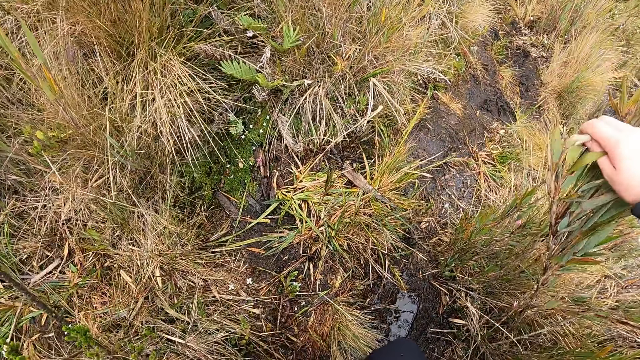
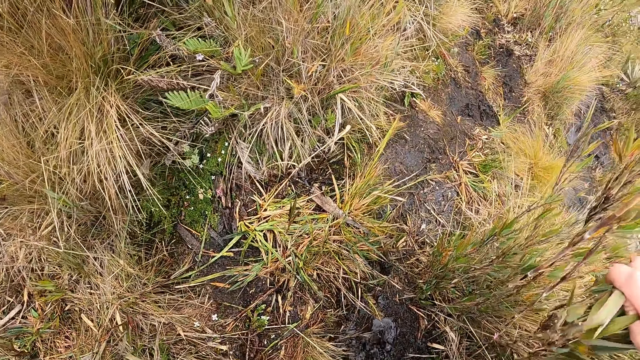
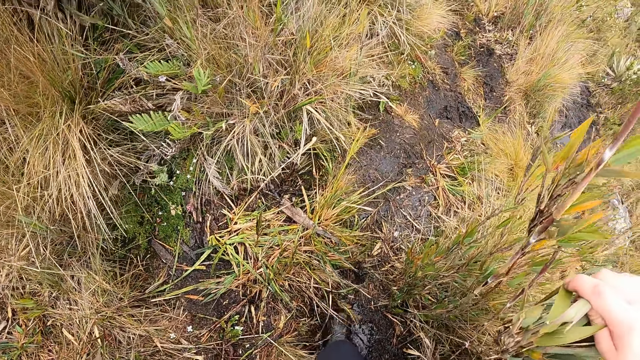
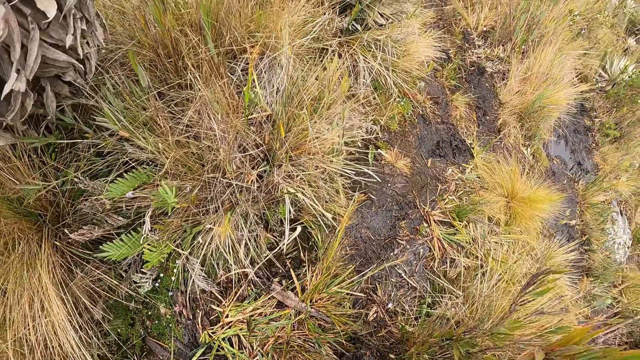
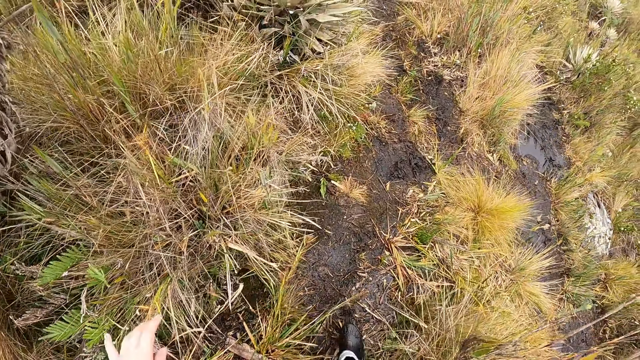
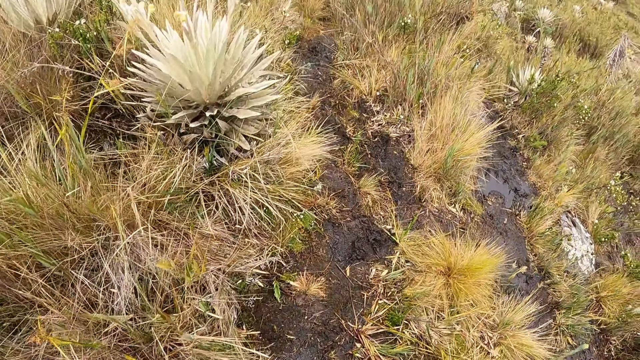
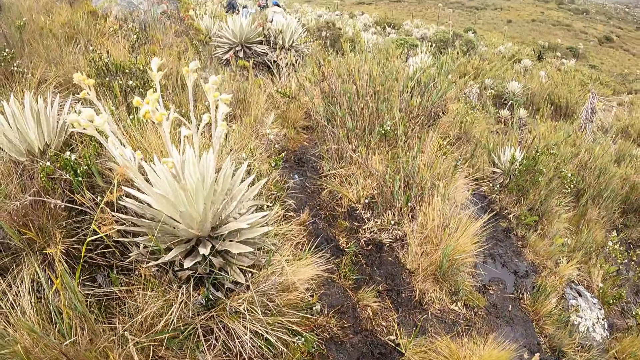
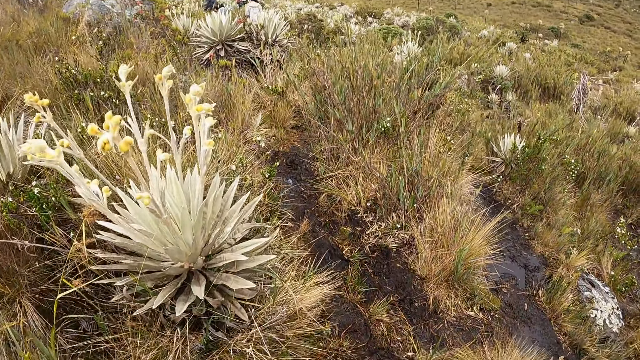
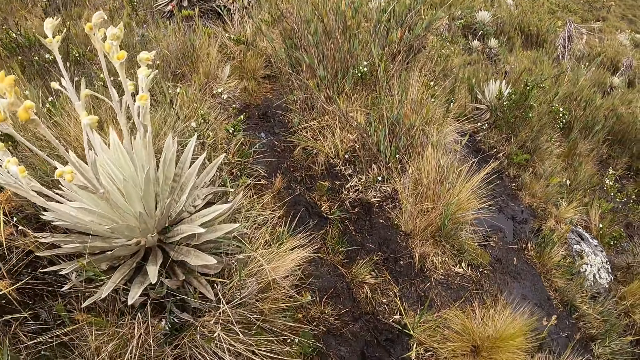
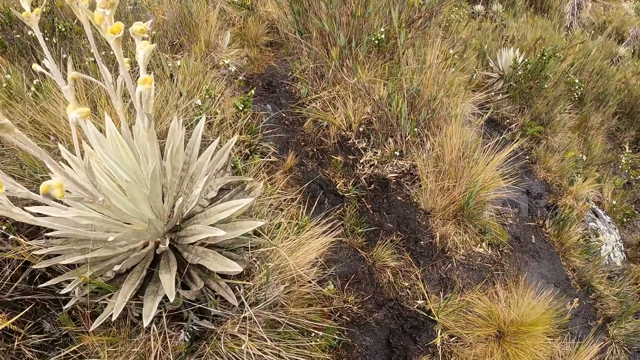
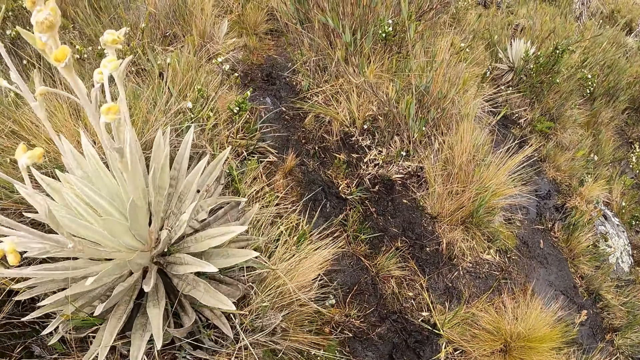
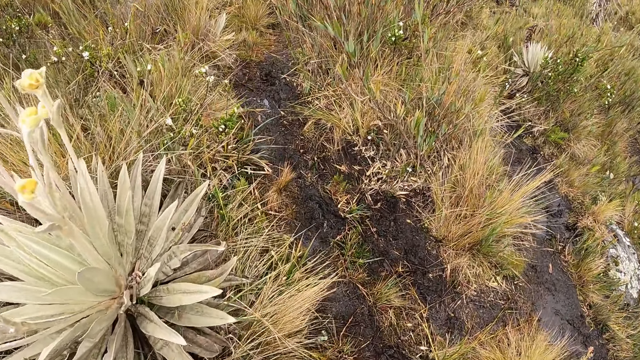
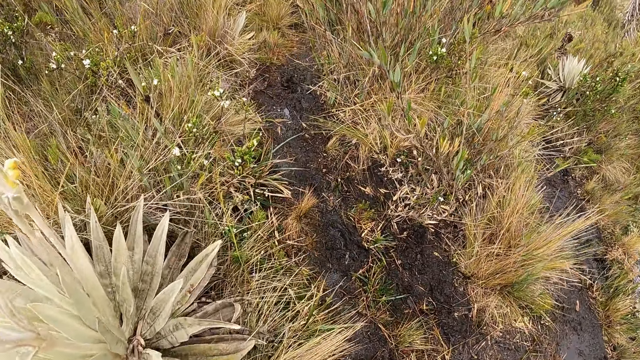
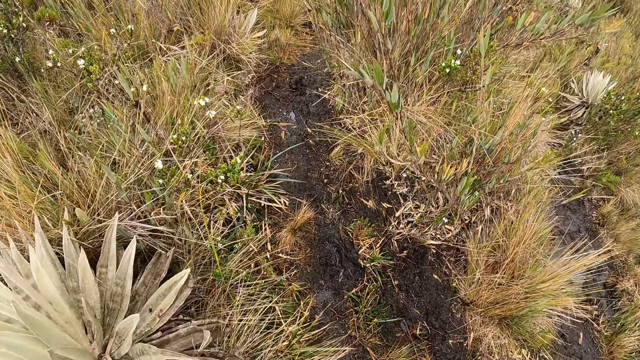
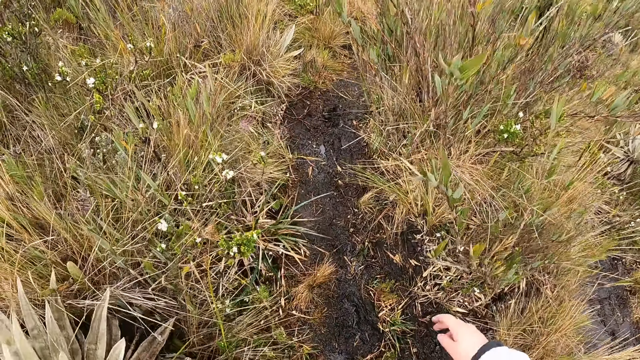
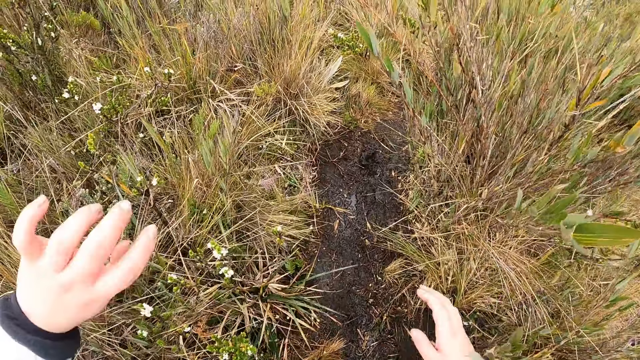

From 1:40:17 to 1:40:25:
The camera wearer pushes the plant away. They walk after a person.

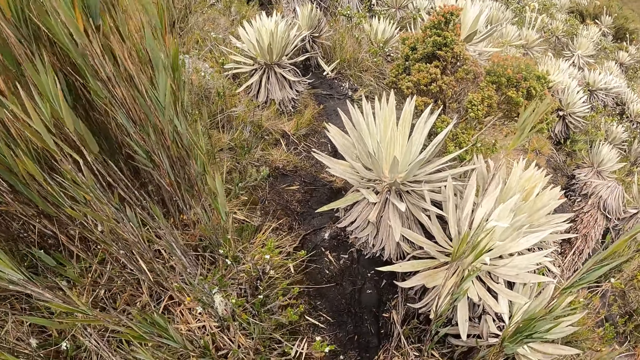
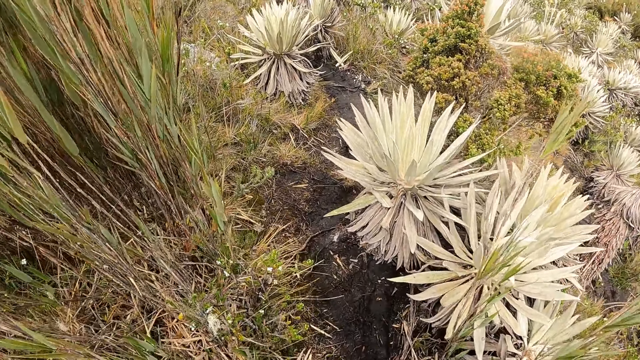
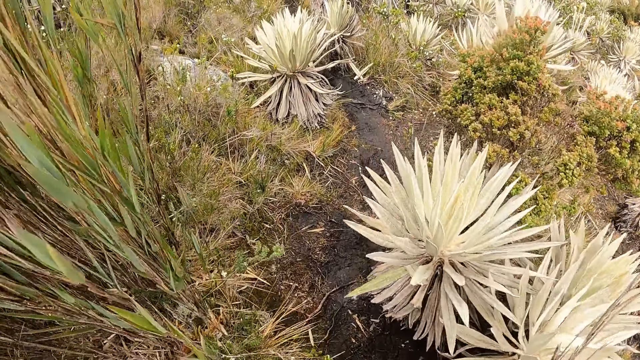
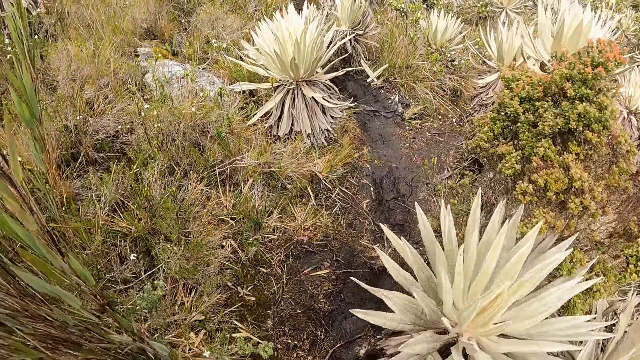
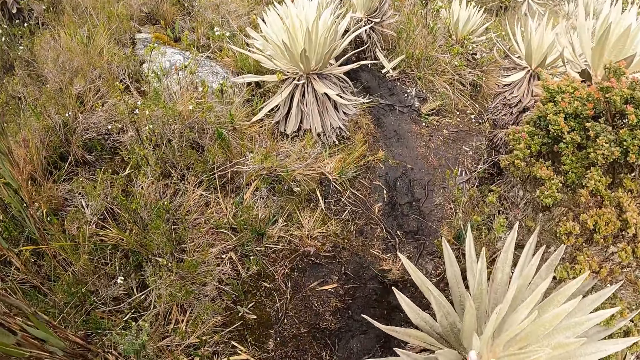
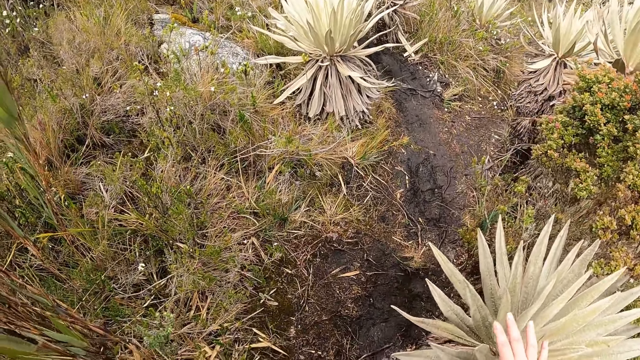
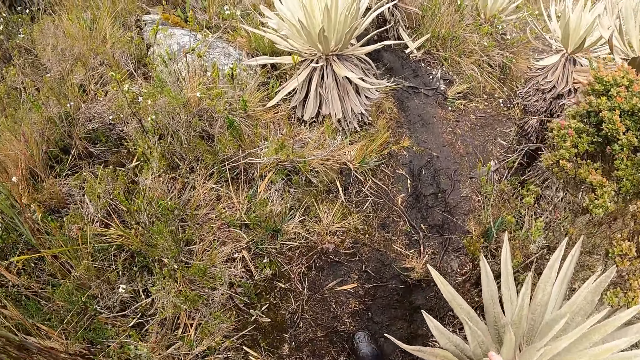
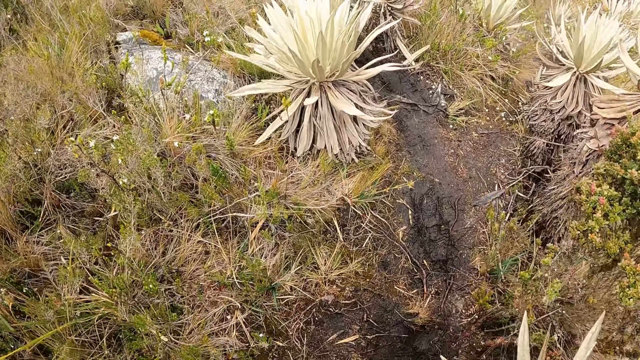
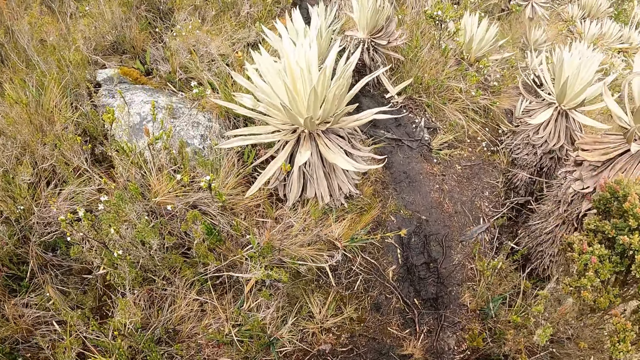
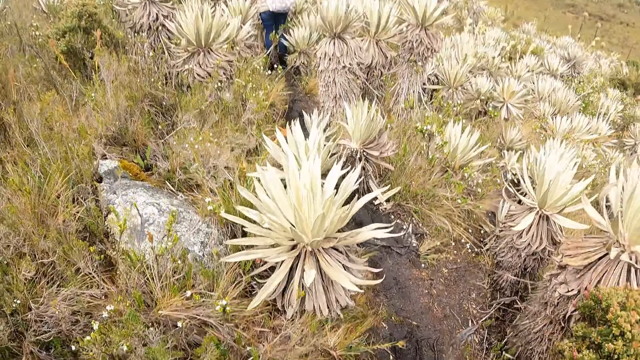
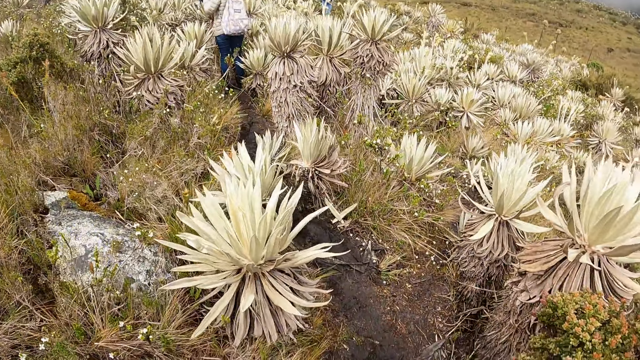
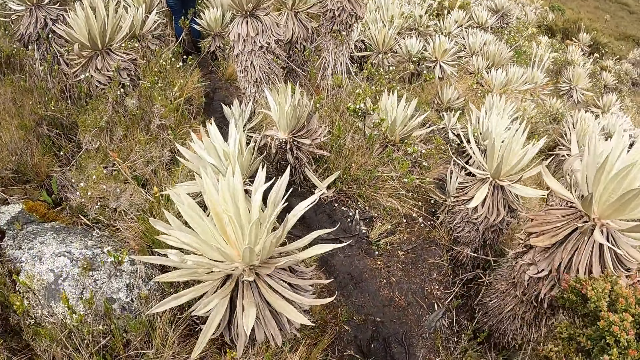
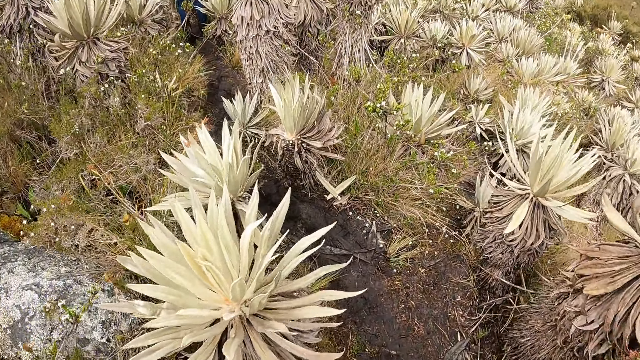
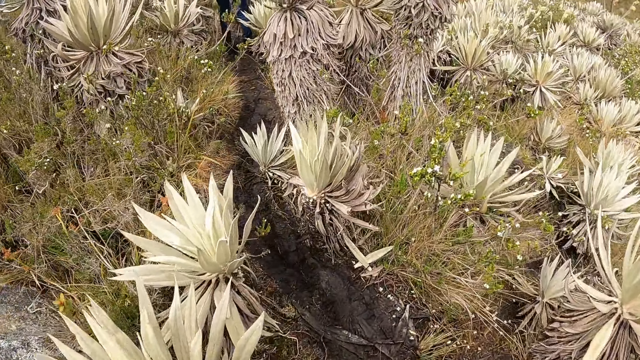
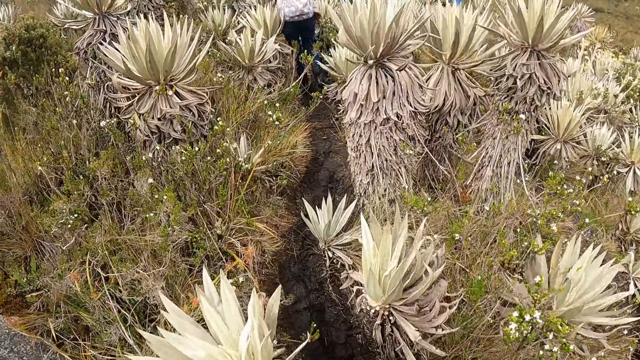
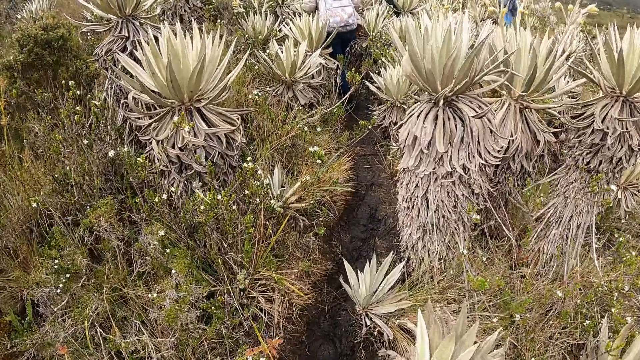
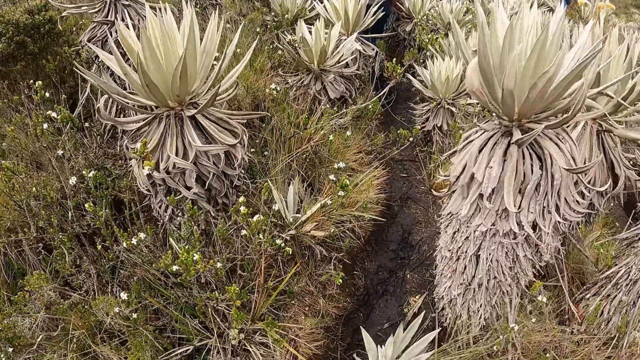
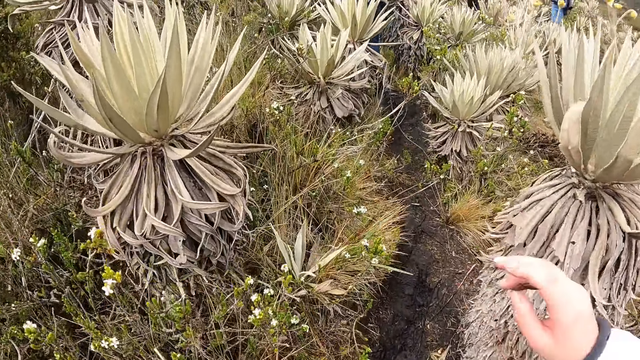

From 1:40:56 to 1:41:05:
The camera wearer touches an agave plant with her right hand. She walks through a walkway on a farmland.

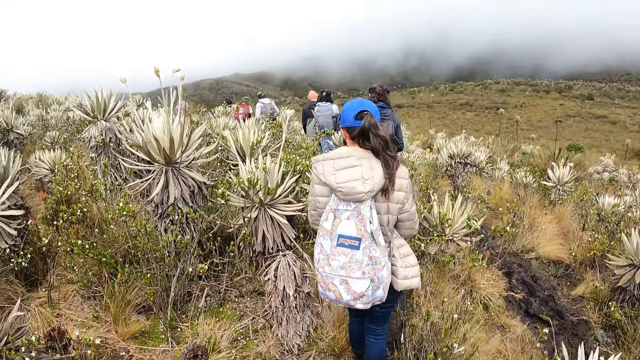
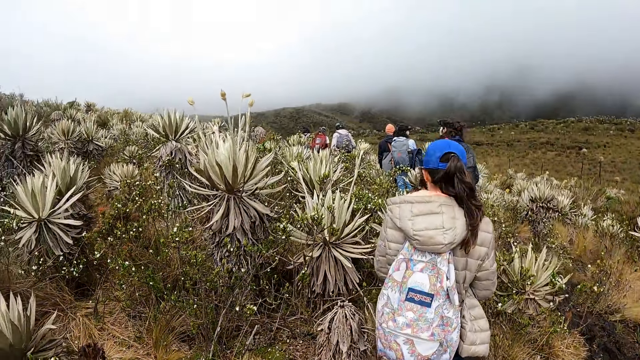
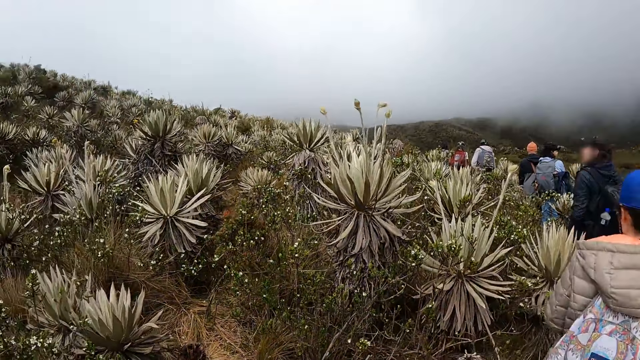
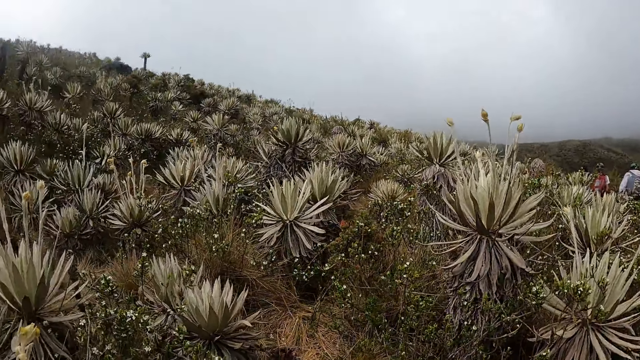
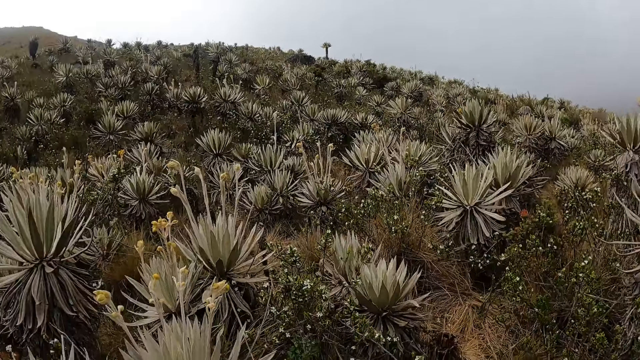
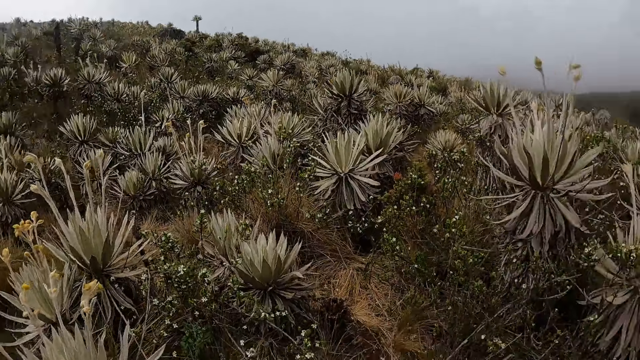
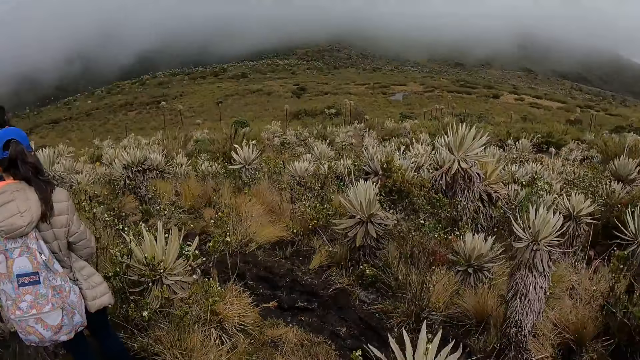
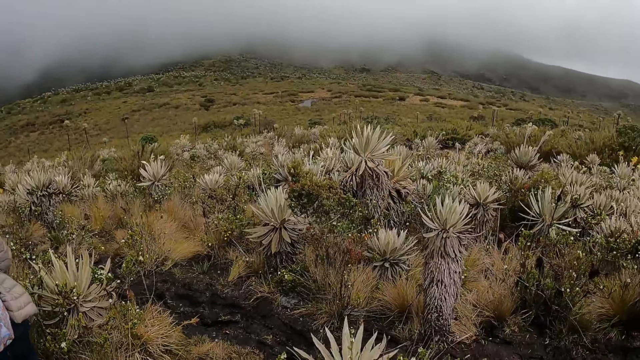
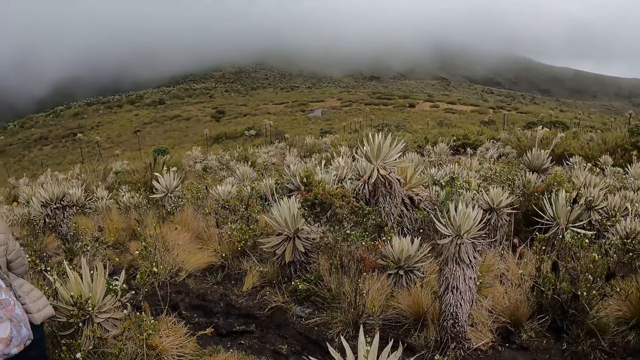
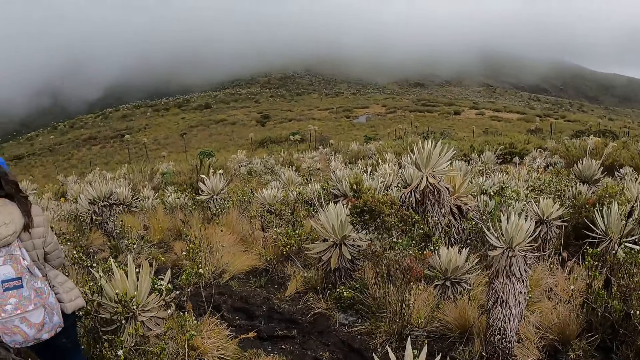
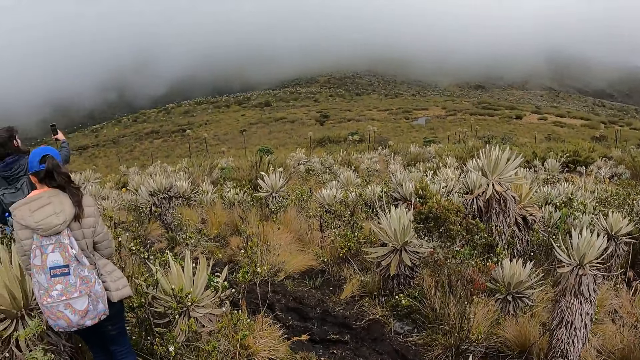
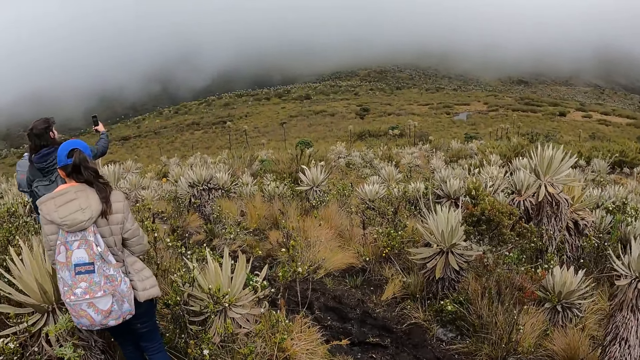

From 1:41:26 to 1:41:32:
The camera wearer looks around. A man holds up a phone with his right hand.
